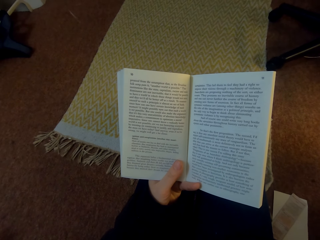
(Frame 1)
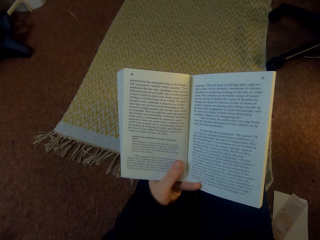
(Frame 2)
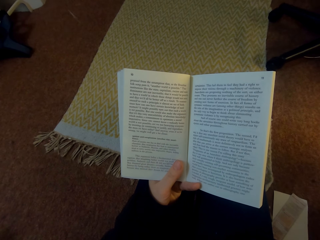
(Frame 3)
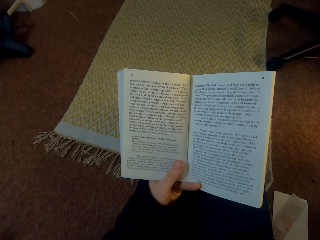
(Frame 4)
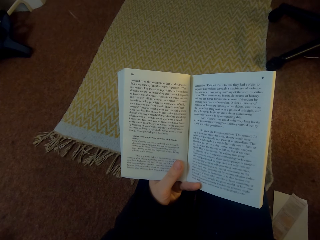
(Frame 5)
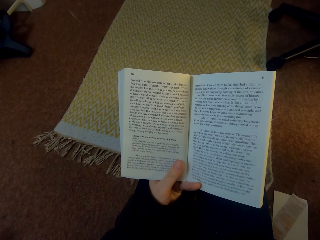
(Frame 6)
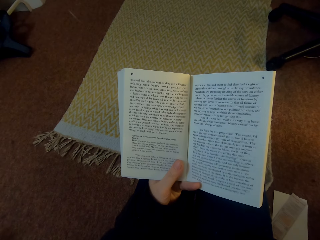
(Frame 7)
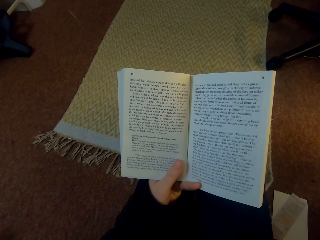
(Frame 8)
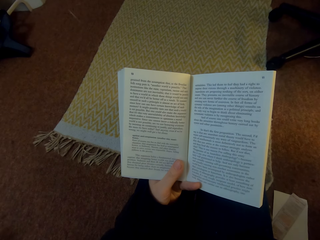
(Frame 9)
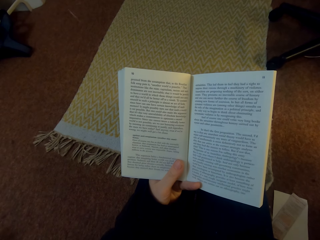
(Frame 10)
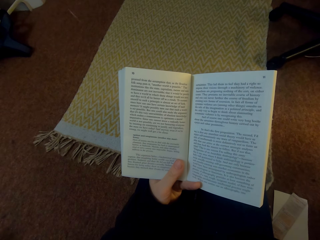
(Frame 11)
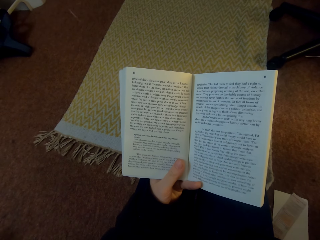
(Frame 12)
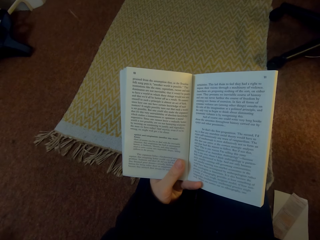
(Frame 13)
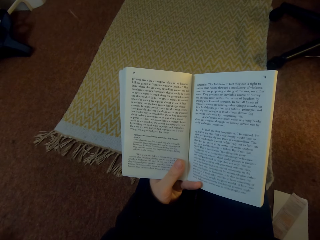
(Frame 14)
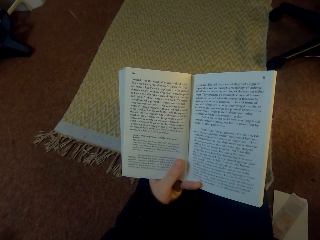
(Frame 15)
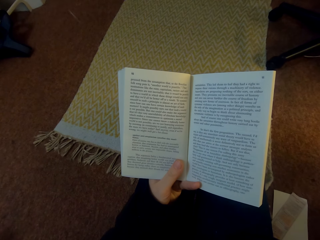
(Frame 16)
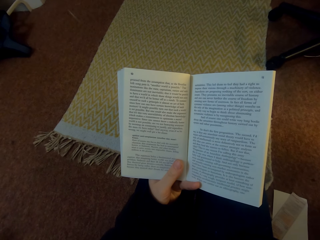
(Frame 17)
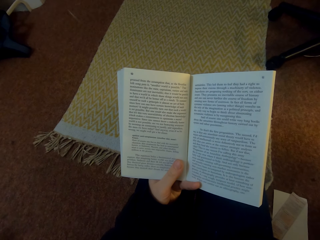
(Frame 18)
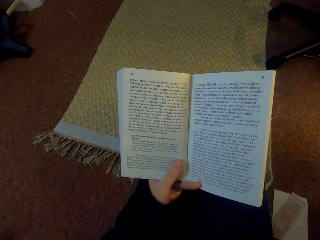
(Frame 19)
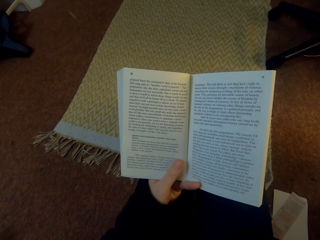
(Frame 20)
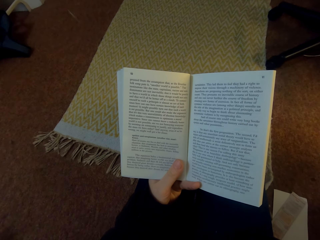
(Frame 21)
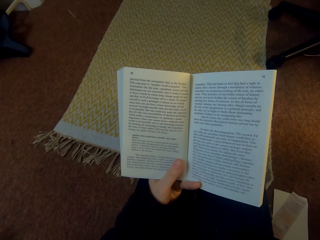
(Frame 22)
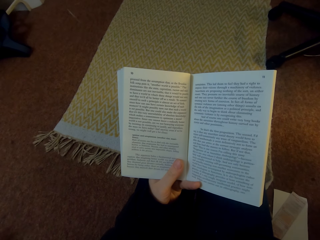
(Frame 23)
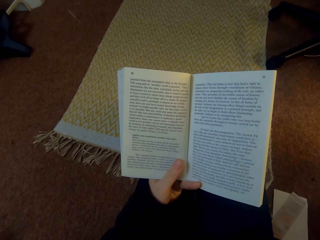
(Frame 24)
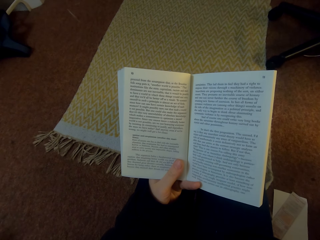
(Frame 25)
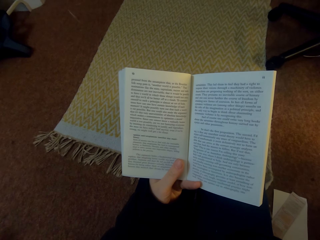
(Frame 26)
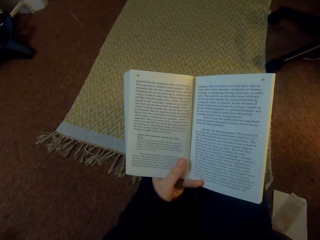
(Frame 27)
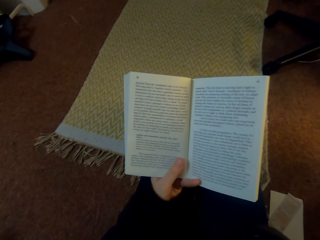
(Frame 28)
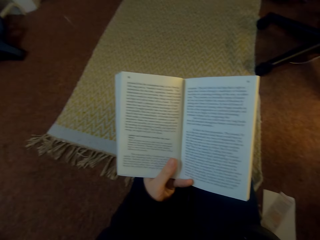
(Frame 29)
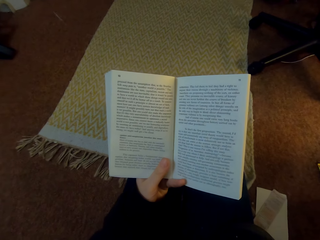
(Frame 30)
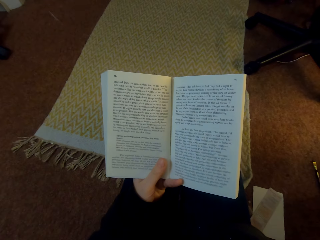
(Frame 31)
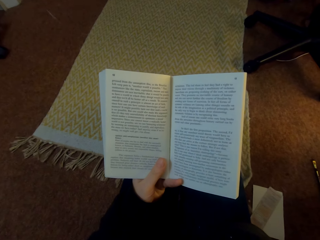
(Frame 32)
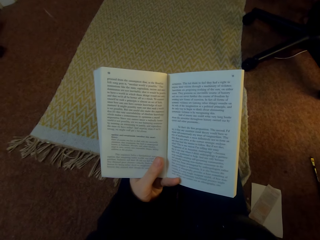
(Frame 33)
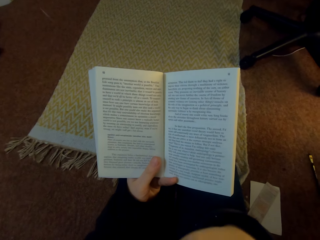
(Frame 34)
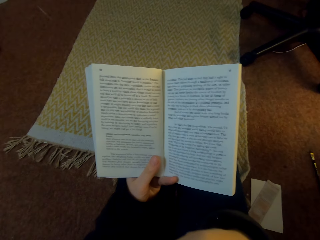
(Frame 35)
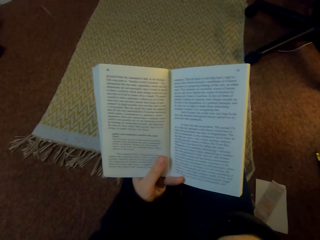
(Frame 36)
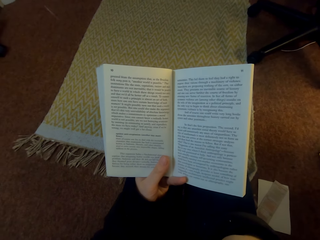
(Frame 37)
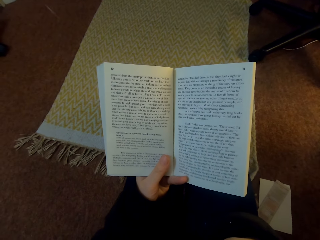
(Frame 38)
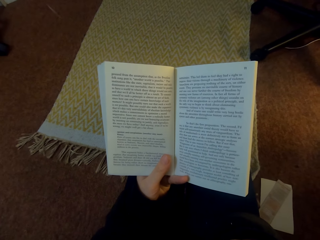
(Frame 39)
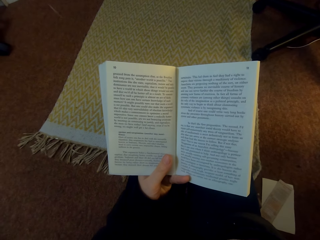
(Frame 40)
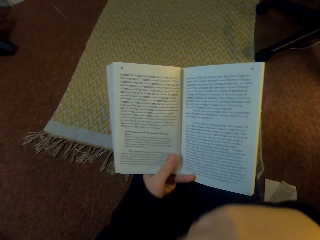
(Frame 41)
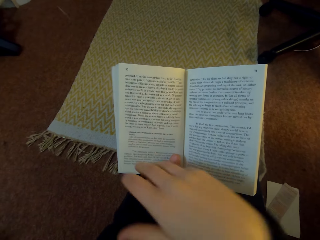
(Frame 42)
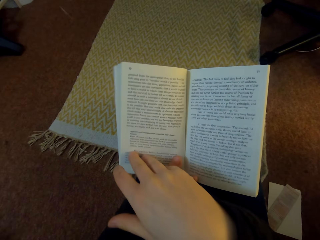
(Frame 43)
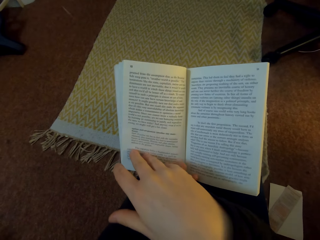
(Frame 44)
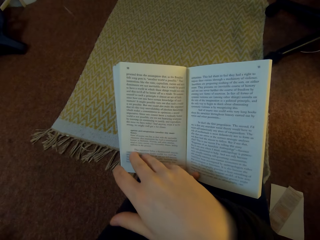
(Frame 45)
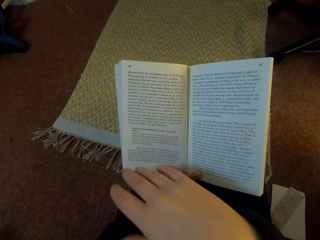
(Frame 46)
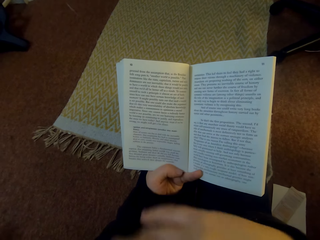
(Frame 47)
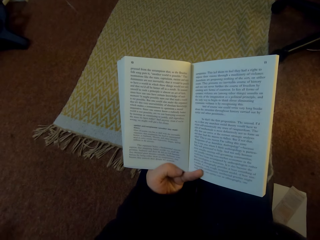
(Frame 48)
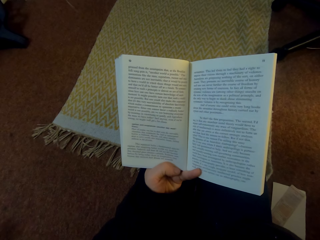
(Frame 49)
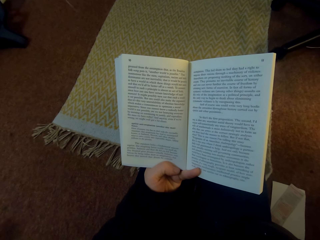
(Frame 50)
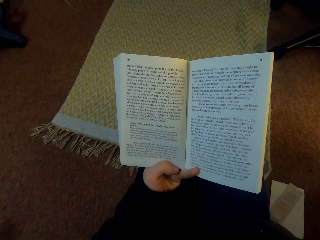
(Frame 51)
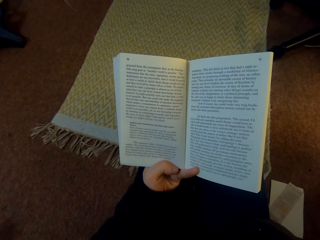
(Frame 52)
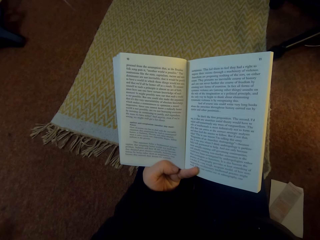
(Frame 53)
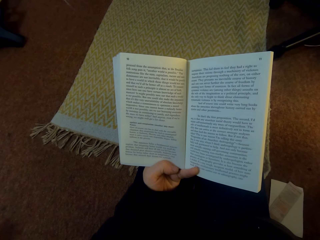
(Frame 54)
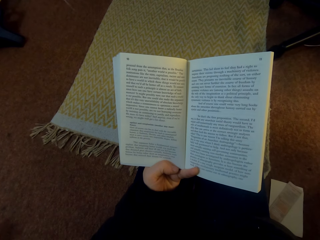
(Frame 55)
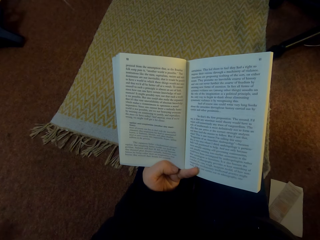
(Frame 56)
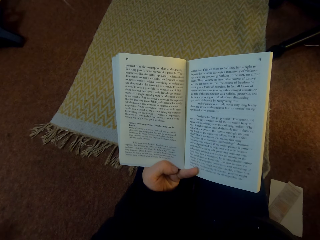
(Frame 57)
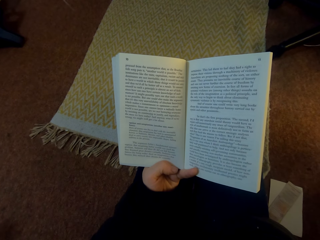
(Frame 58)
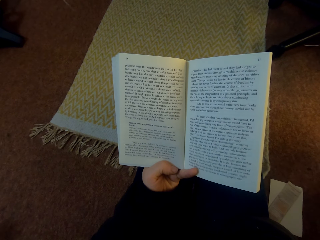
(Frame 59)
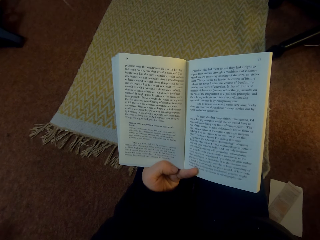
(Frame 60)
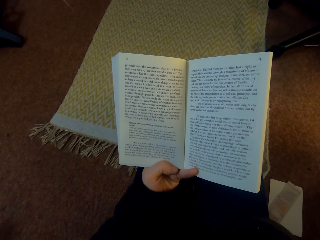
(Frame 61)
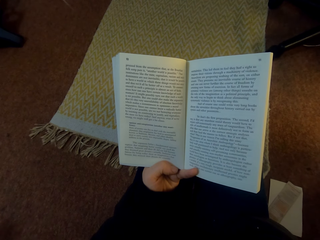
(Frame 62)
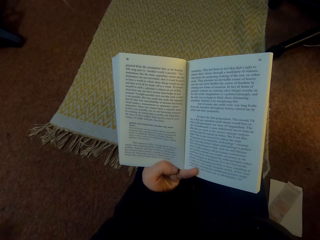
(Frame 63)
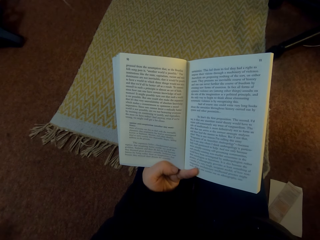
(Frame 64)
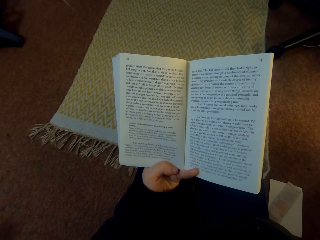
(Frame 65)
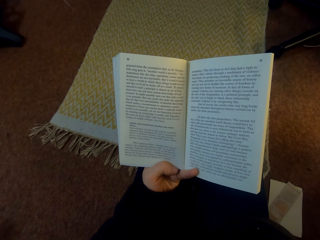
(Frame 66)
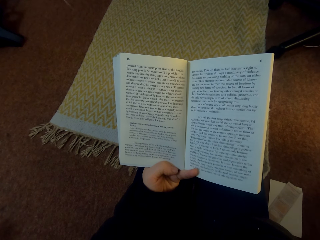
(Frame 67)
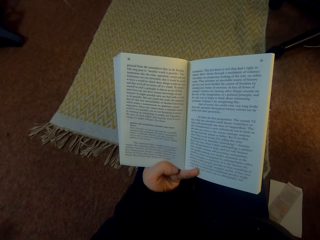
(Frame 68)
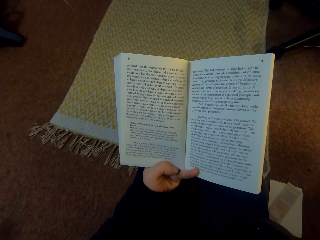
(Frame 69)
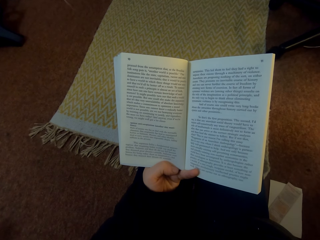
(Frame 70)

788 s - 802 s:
The camera wearer places their right hand on the book. They move their right hand from the book. They read the book.

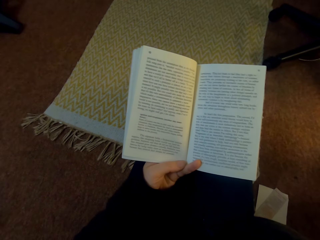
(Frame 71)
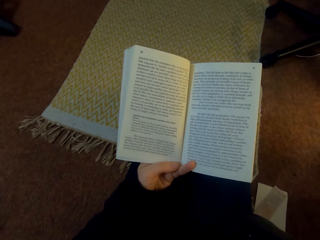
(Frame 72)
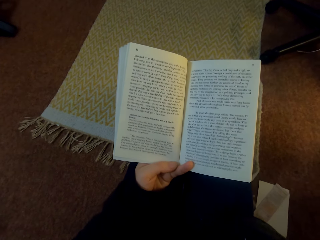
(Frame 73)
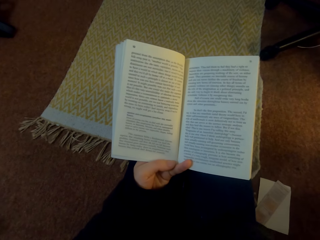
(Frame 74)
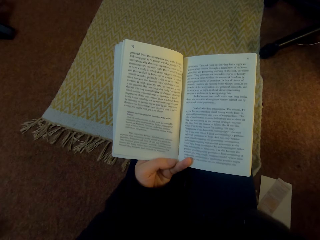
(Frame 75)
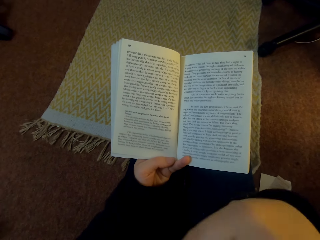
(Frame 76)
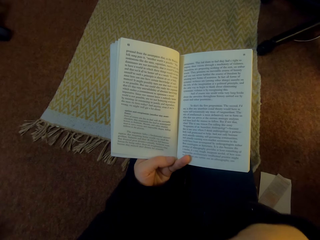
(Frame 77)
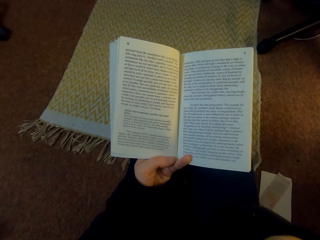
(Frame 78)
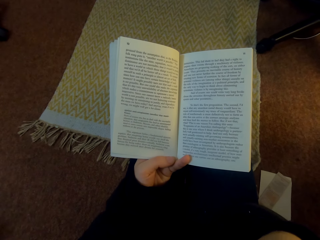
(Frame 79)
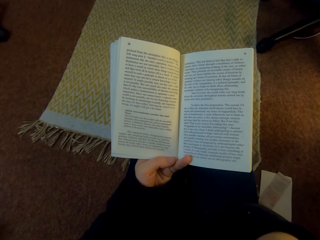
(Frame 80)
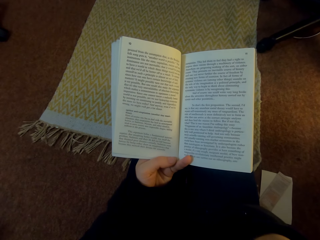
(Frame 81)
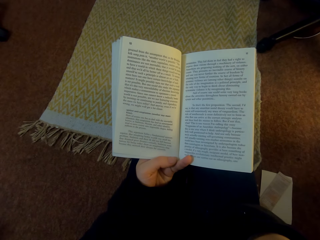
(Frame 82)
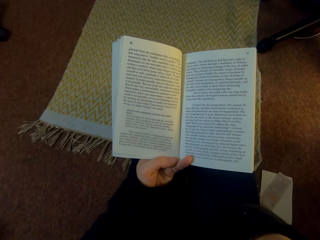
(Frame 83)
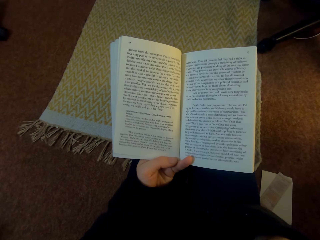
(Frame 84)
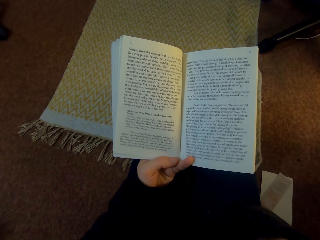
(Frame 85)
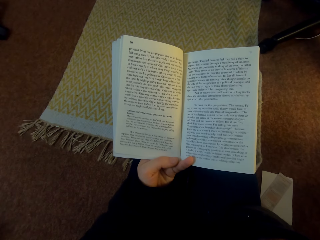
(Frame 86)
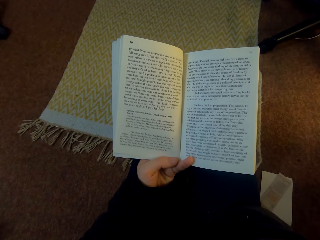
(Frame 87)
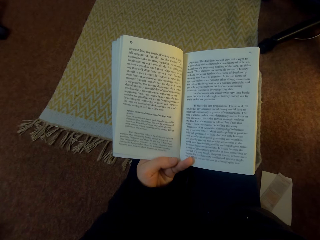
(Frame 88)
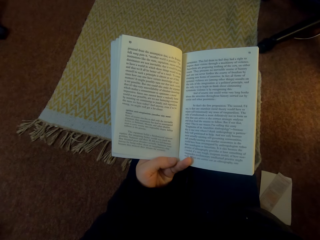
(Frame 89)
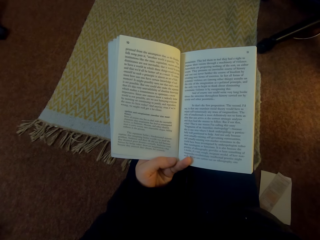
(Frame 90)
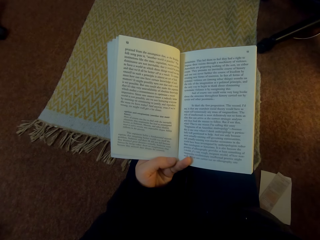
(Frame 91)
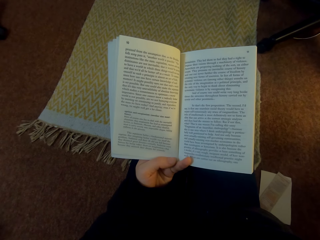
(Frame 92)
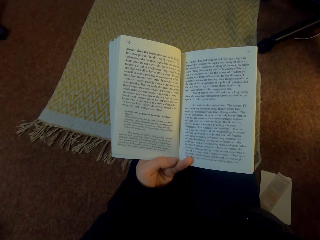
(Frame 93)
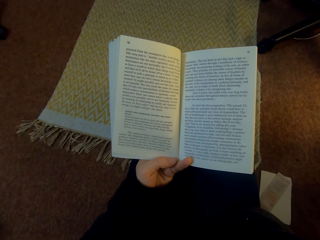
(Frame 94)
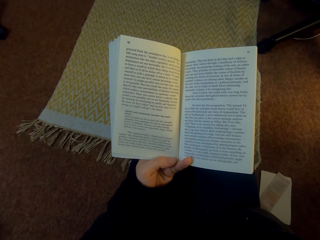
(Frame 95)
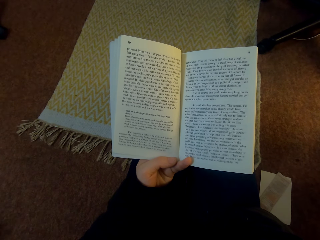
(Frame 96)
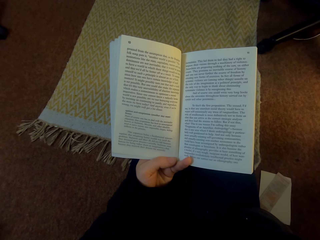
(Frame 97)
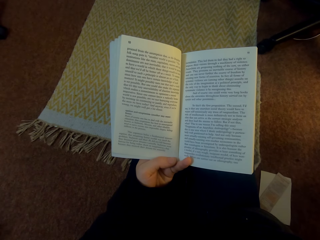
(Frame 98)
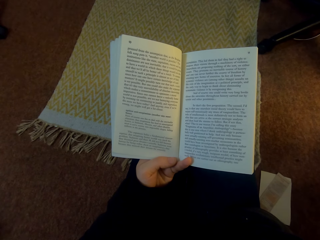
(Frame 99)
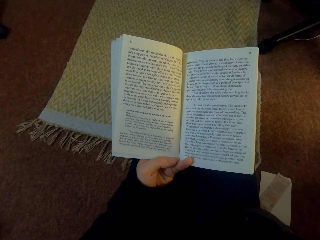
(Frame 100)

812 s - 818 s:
The camera wearer places their right hand on the book. They read the book.
